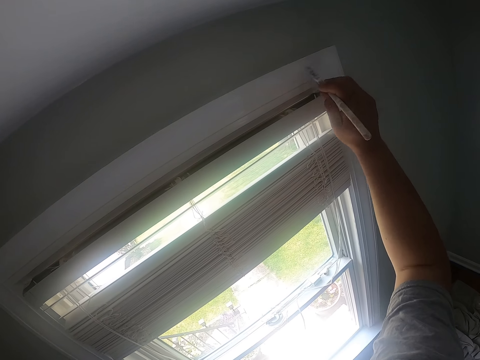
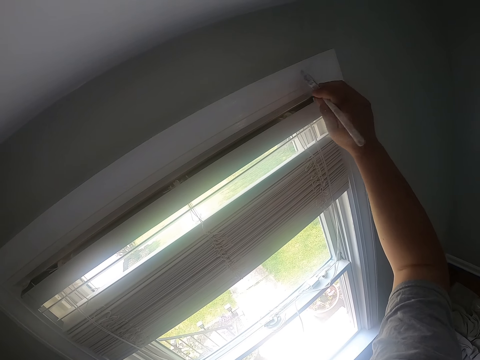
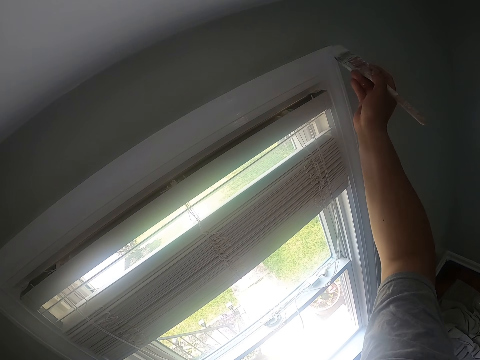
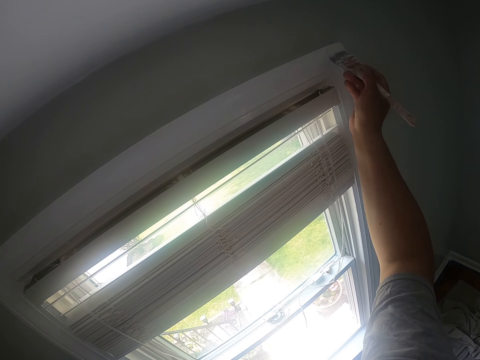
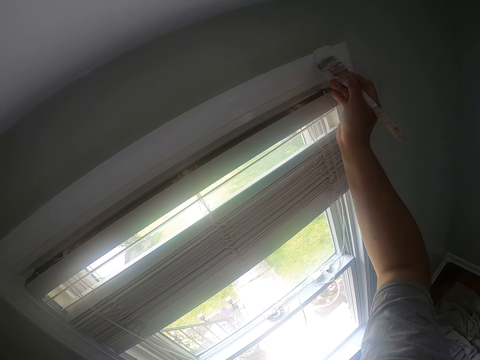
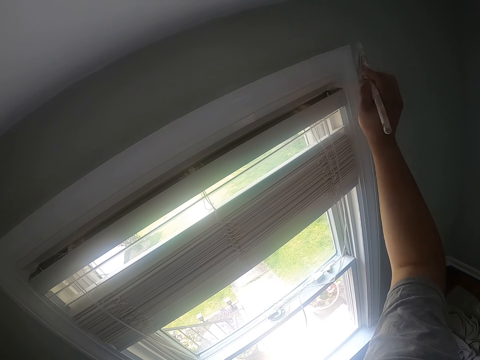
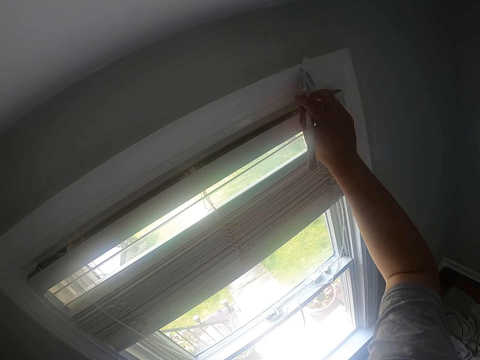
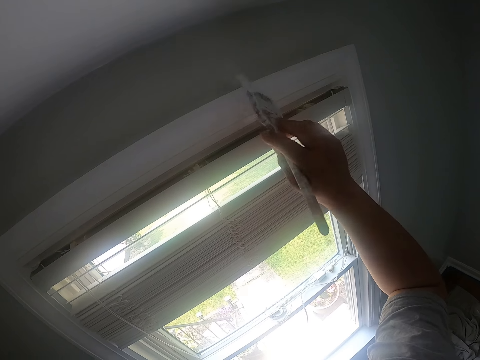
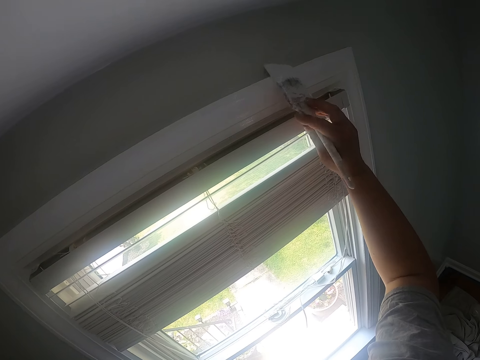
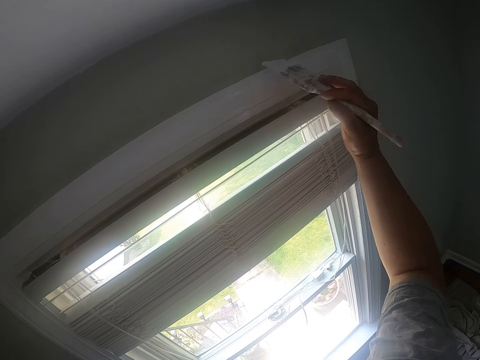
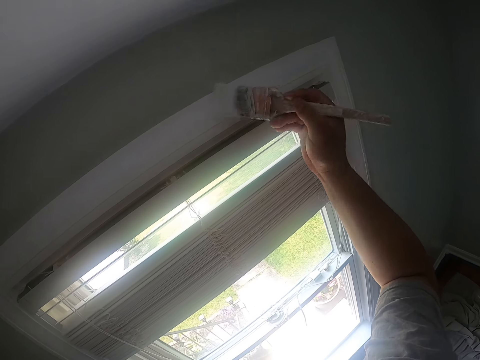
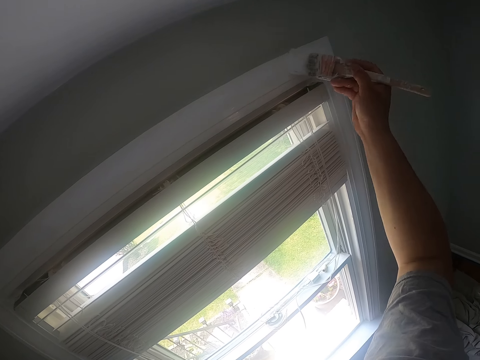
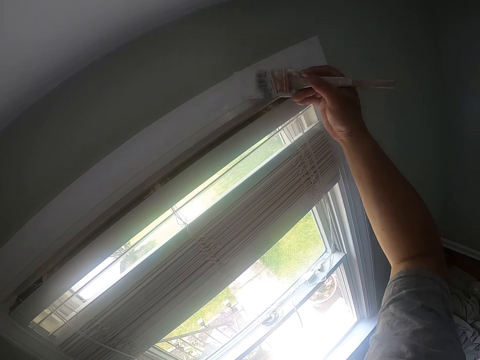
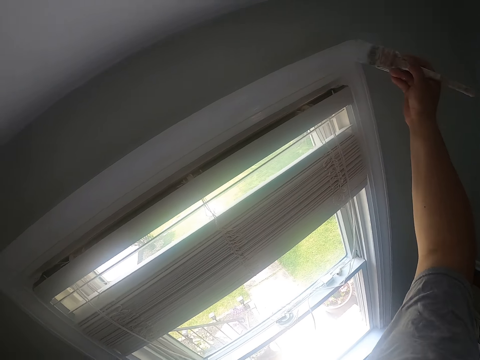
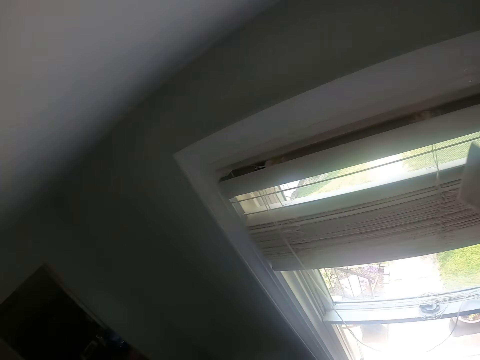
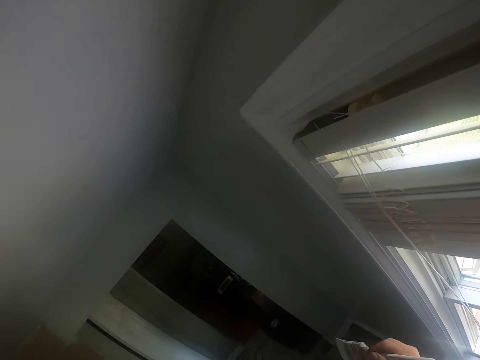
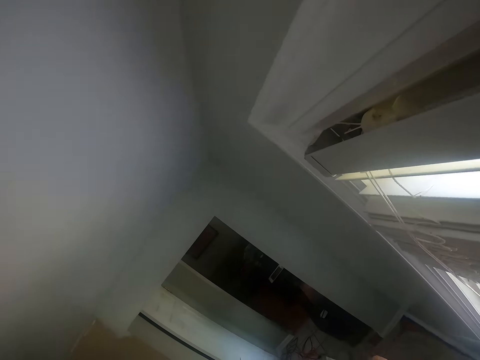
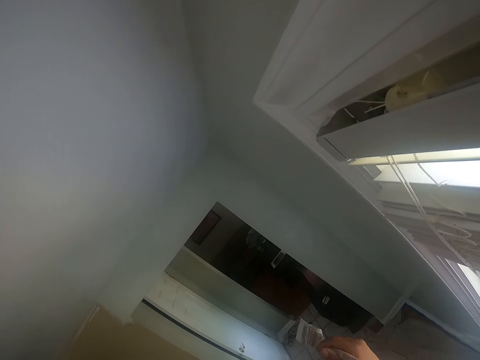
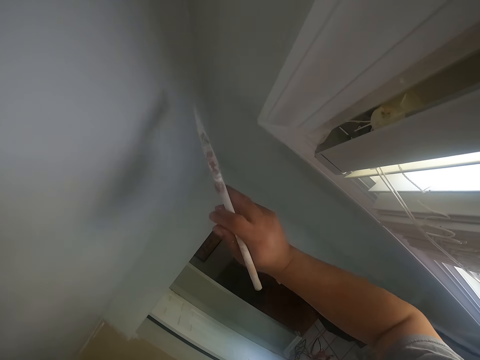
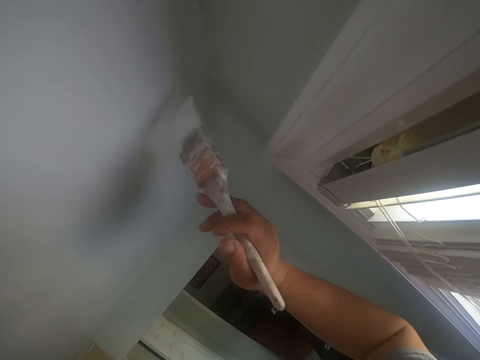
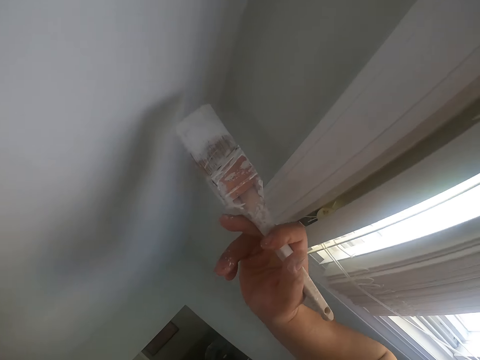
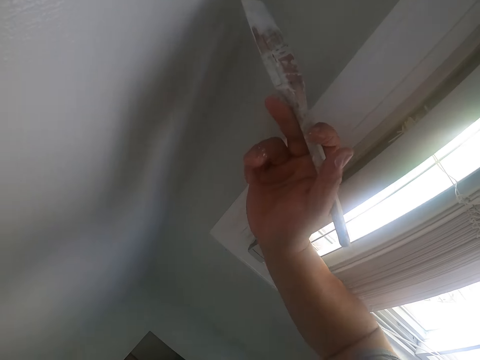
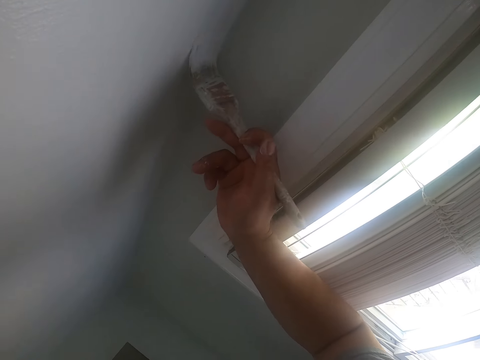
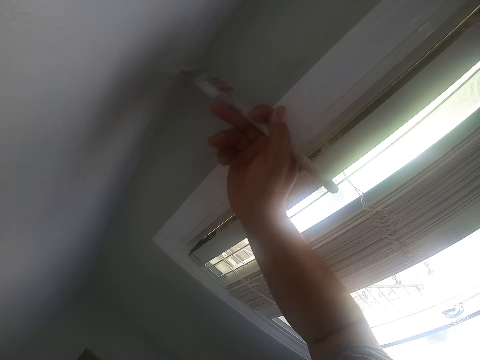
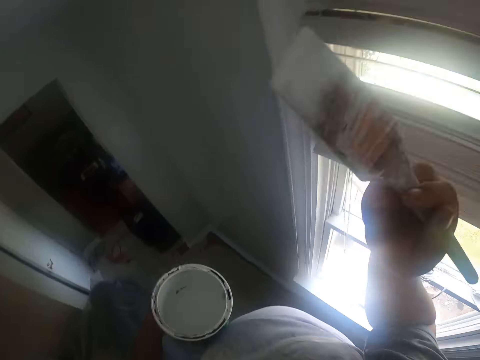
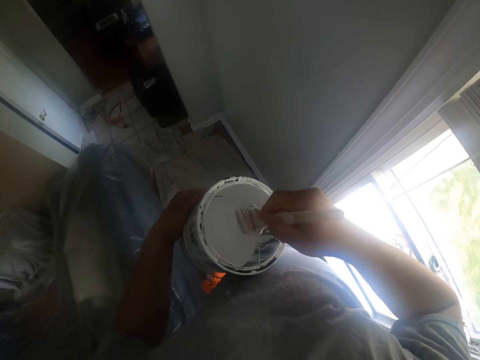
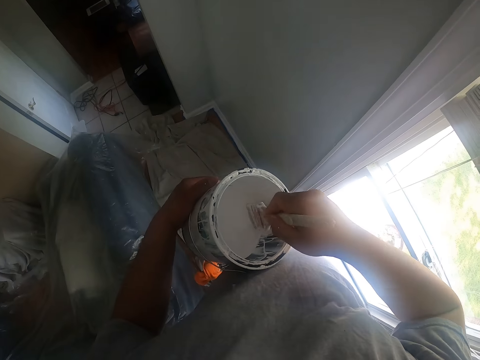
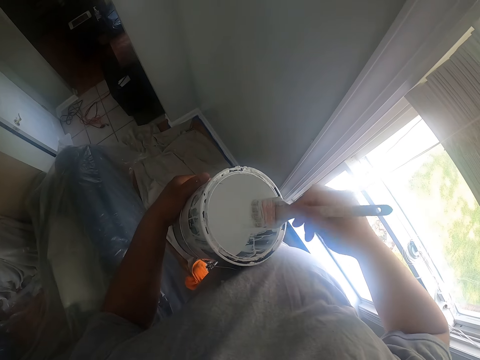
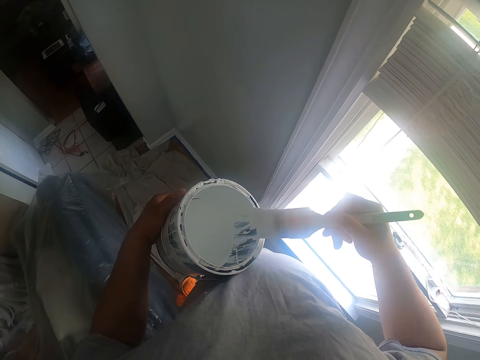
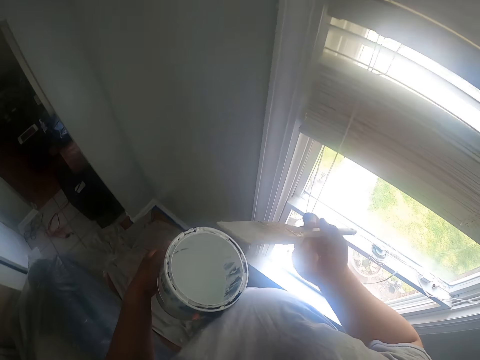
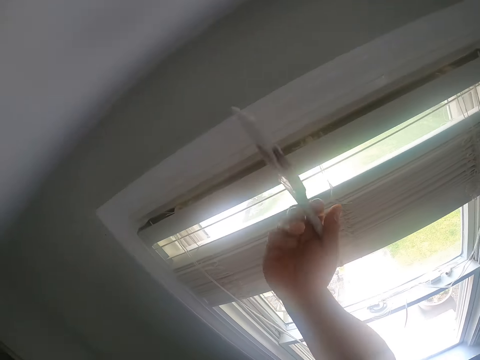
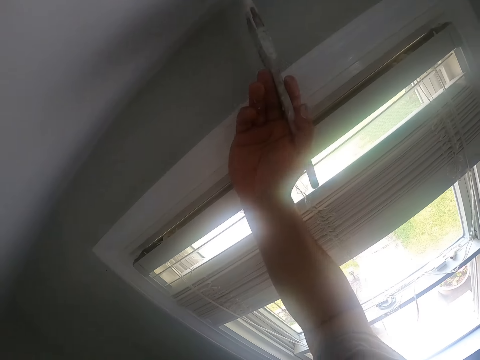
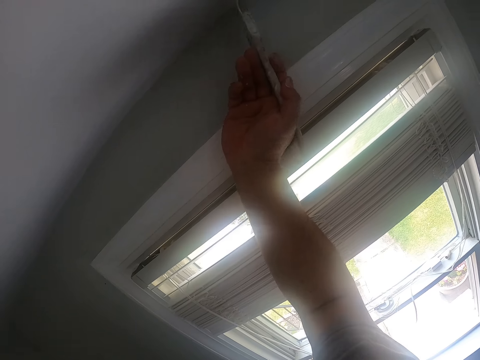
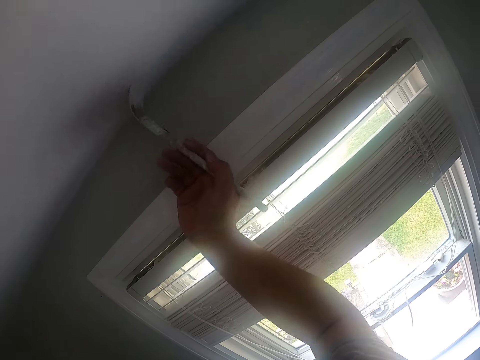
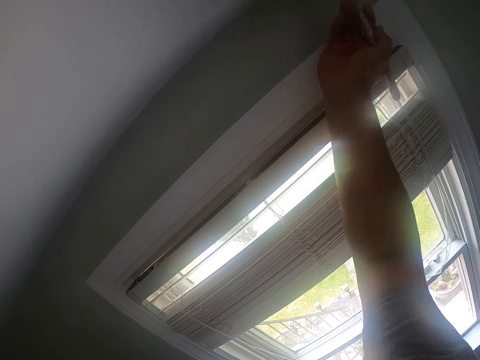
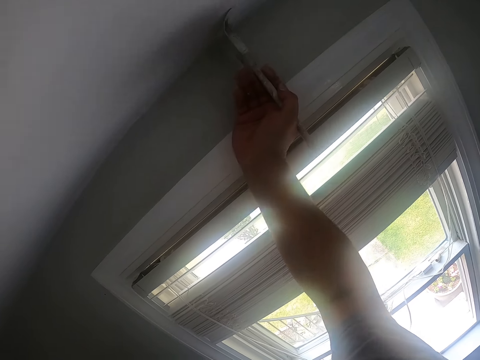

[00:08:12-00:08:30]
The camera wearer looks around. They paint the wall. They paint the ceiling with the paint brush. They dip the paint brush into the paint bucket. They scrub off the paint from the paint brush. They paint the ceiling with the paint brush.

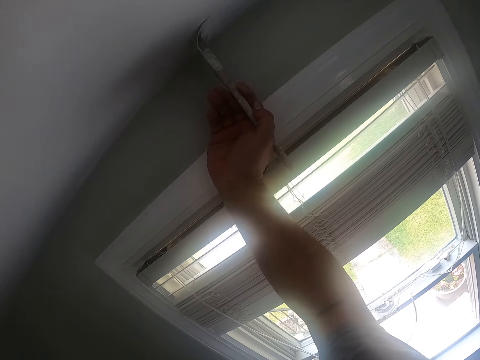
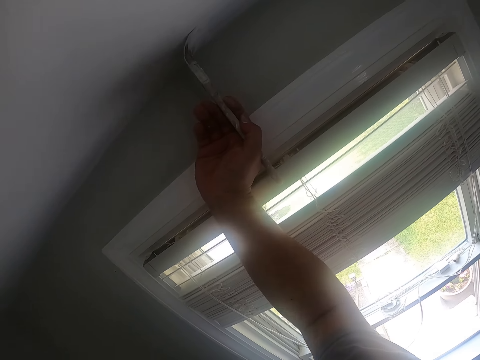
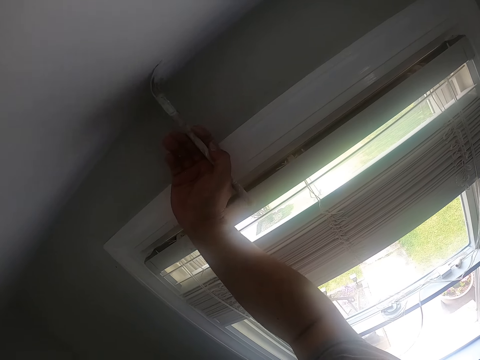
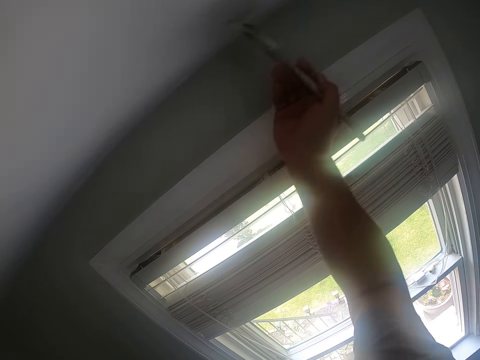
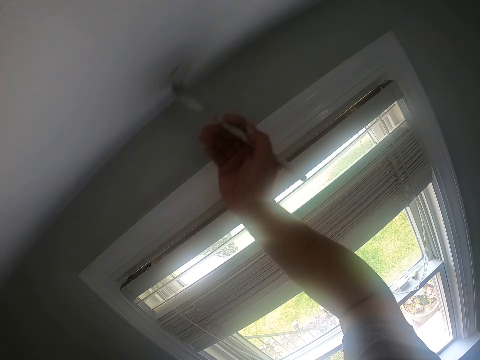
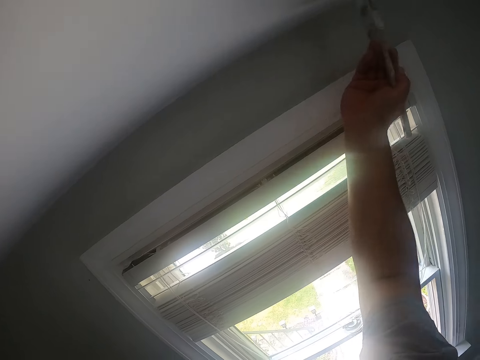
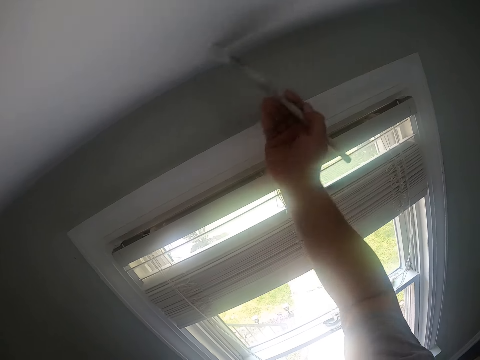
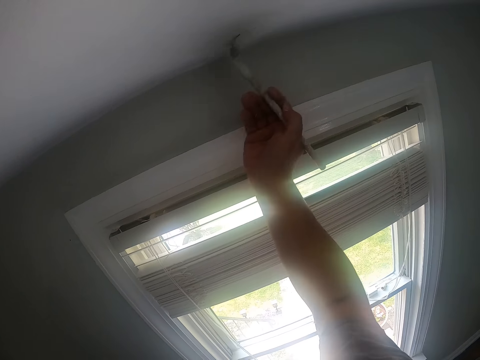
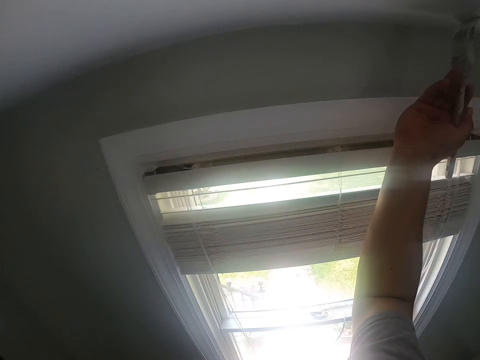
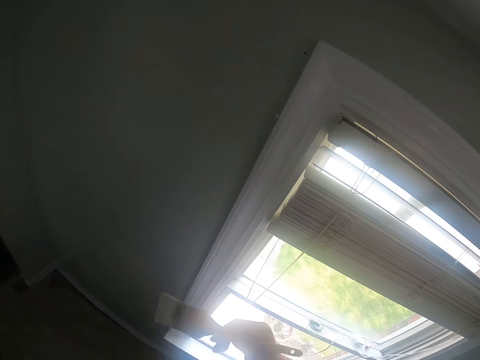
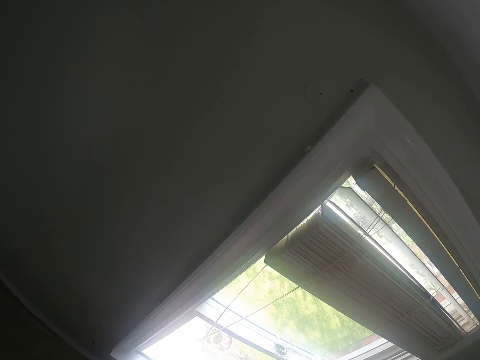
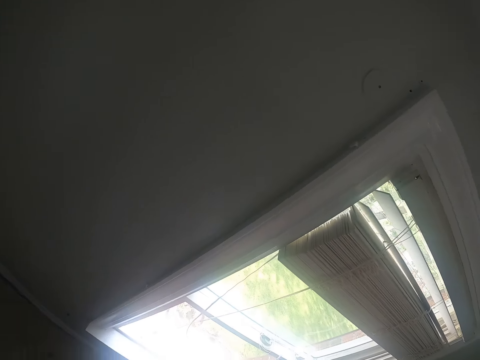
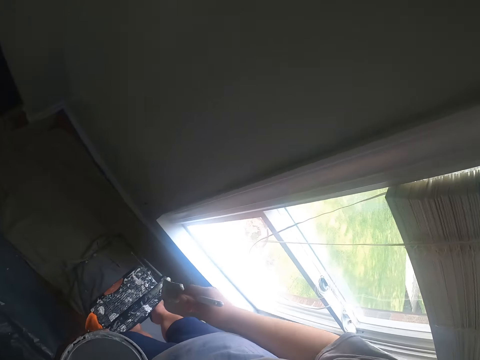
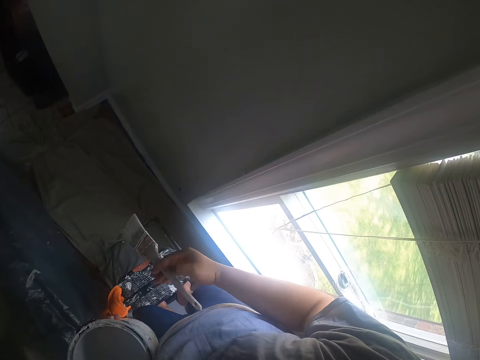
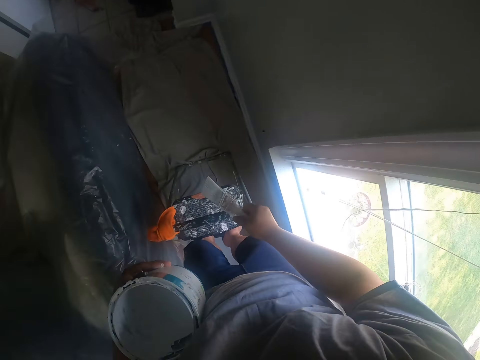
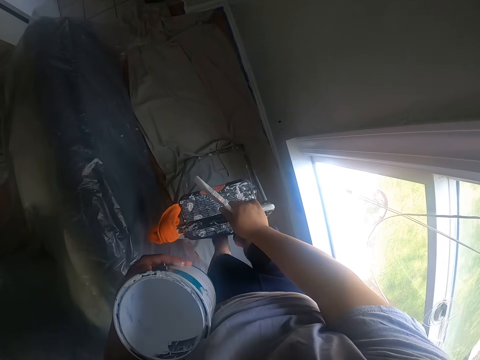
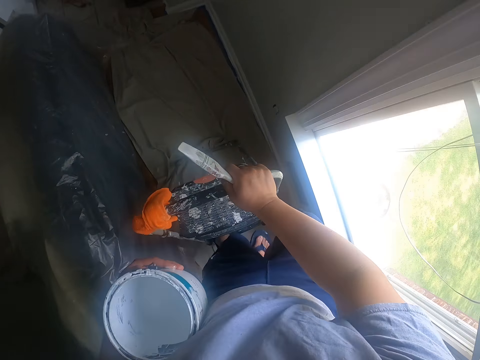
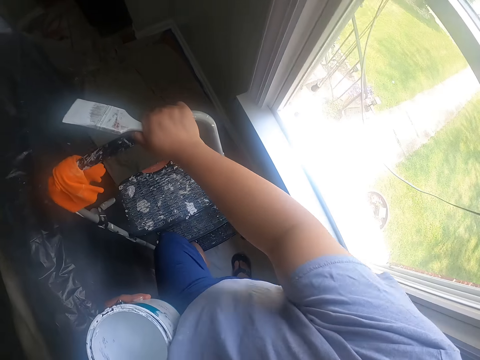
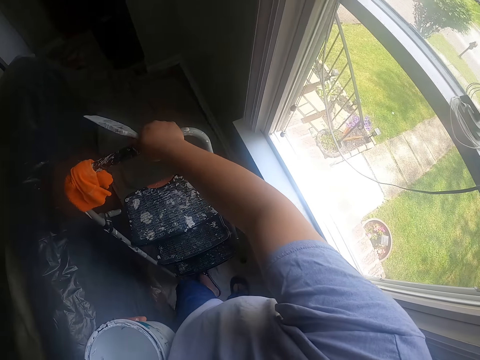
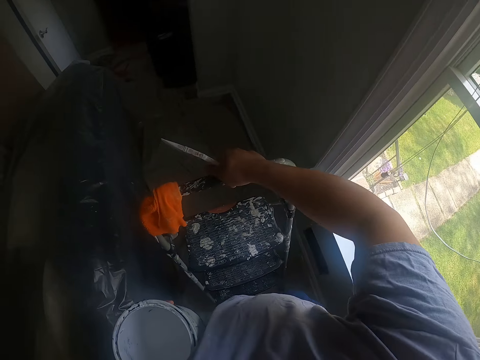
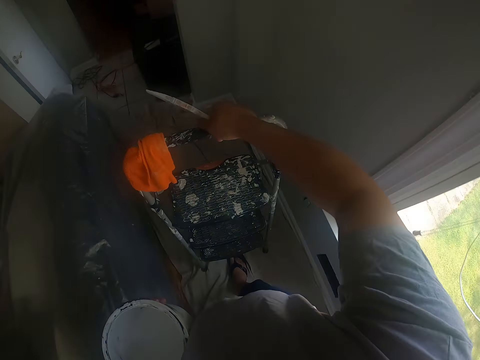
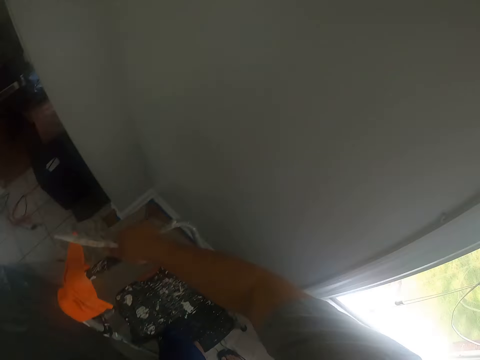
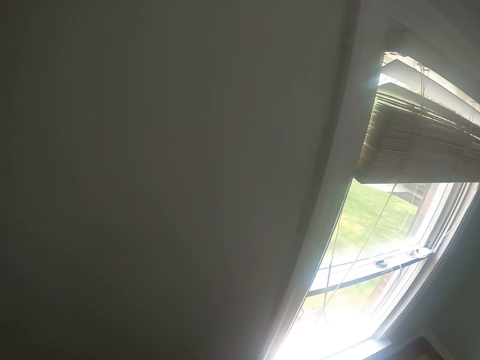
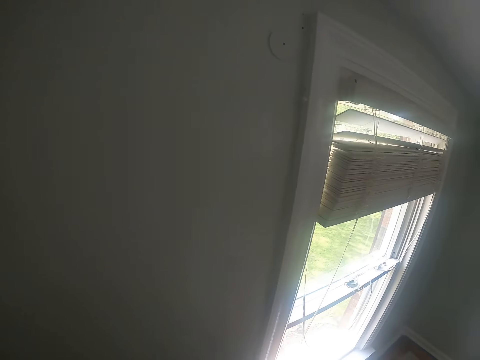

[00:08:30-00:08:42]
The camera wearer holds on to the ladder with his right hand. He climbs down from the ladder. He carries the ladder with his right hand, picks up the ladder and drops the ladder on the floor.
